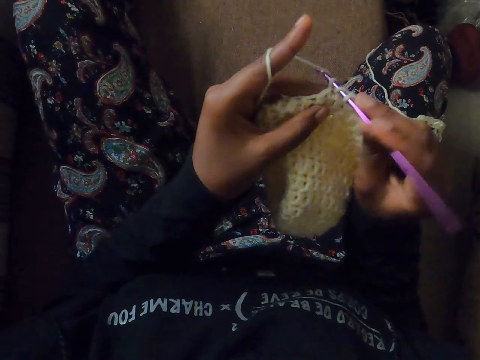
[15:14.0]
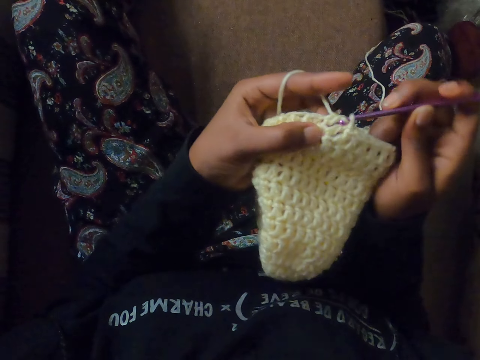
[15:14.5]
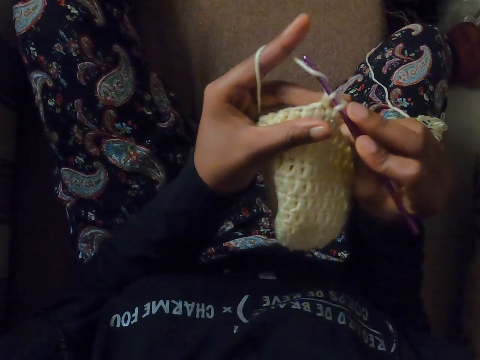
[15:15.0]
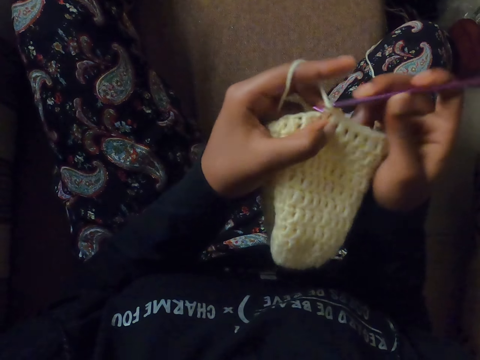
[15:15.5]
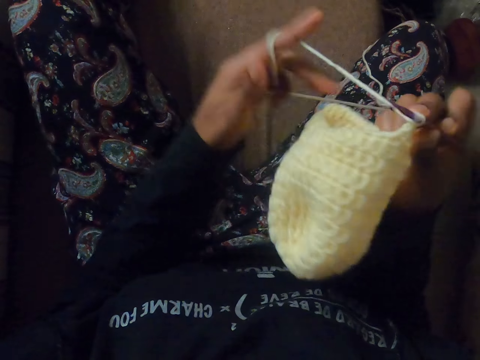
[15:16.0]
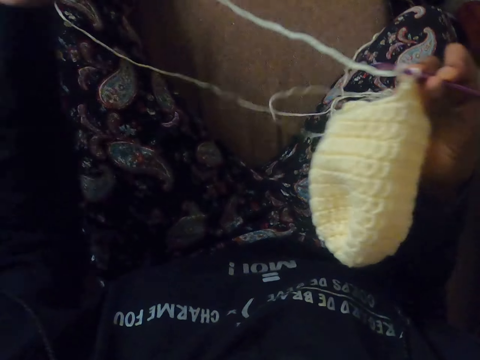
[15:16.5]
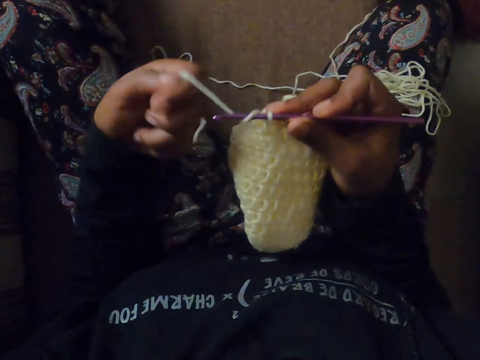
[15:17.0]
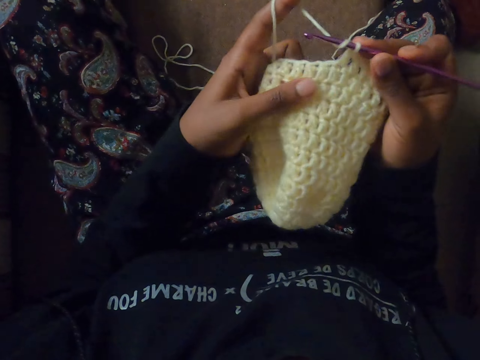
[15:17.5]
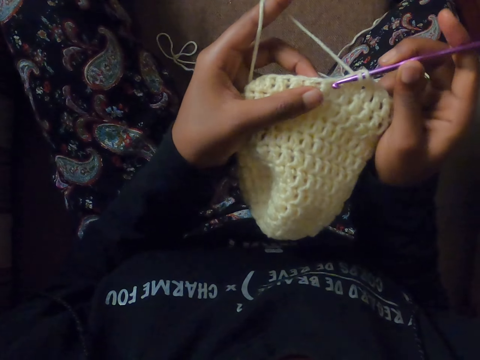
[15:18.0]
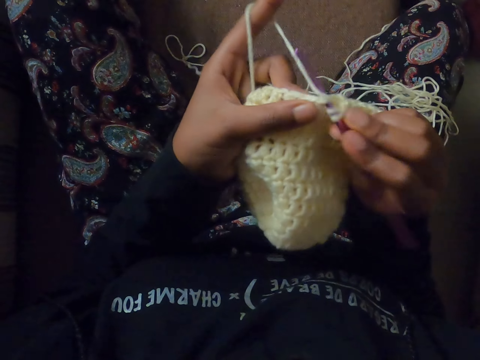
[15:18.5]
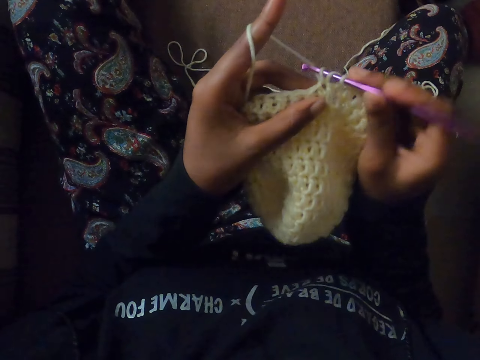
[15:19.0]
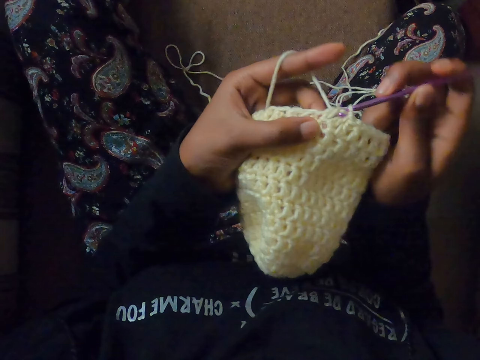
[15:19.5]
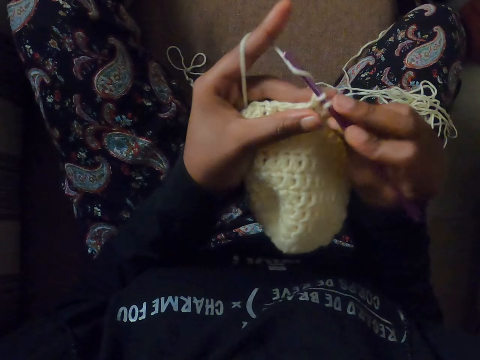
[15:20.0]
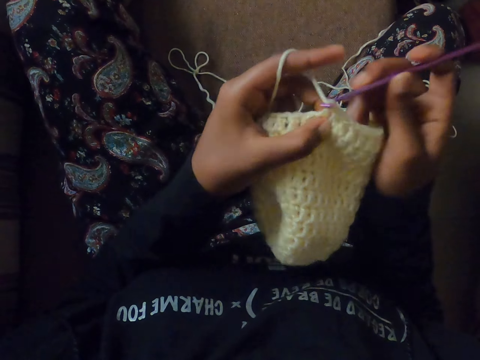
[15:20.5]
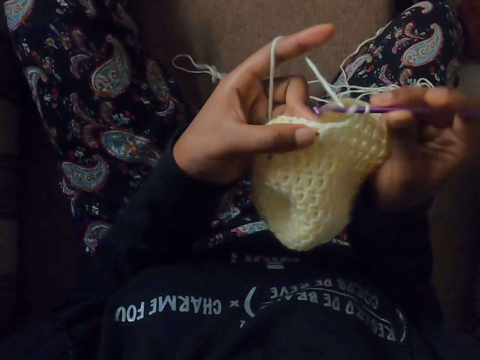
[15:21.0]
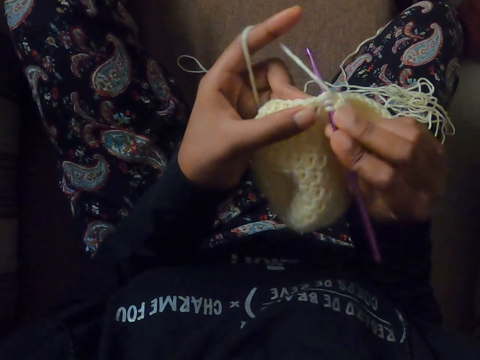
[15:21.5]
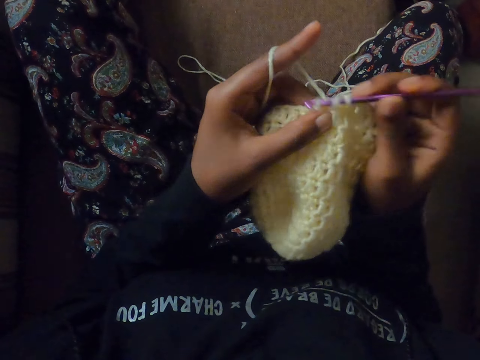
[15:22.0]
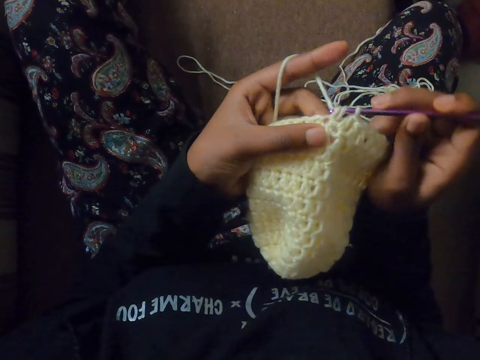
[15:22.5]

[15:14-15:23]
The camera wearer pulls the thread of the yarn with her left hand. She holds the thread of the yarn with her left hand. She holds the crocheted yarn with her left hand. She crochets the yarn with the crochet hook in her right hand.

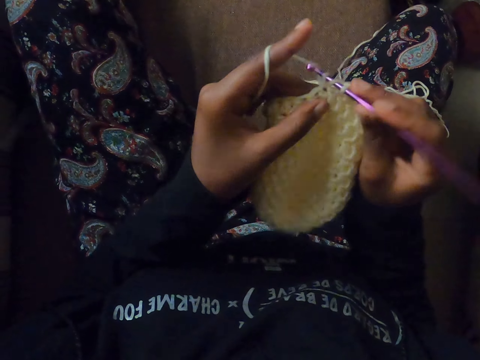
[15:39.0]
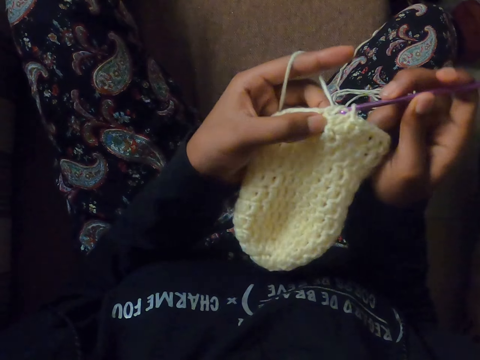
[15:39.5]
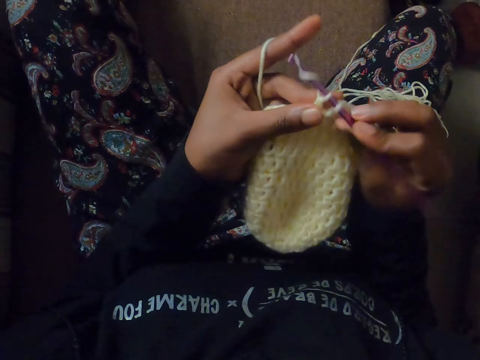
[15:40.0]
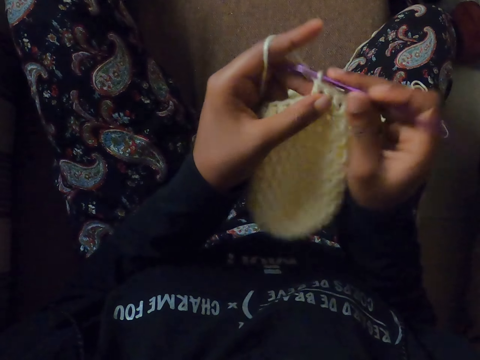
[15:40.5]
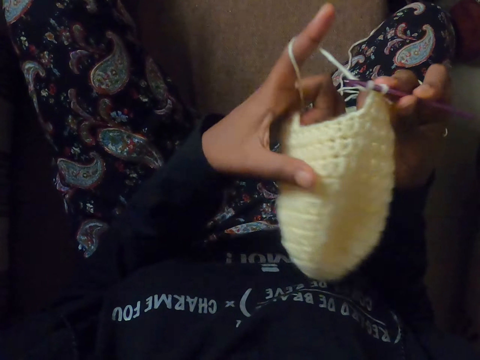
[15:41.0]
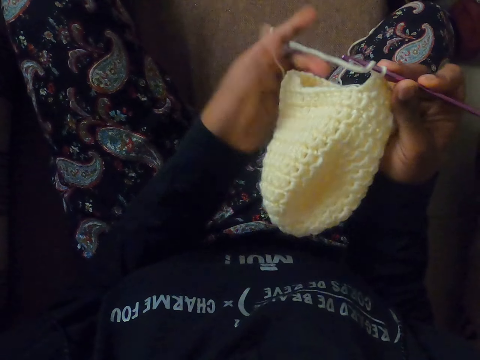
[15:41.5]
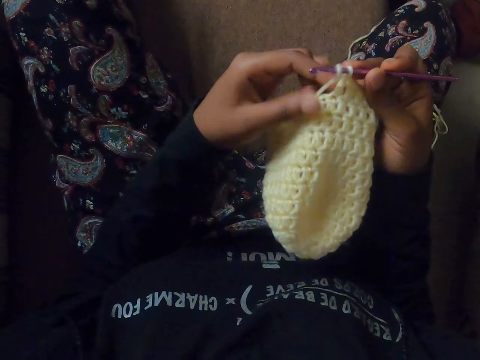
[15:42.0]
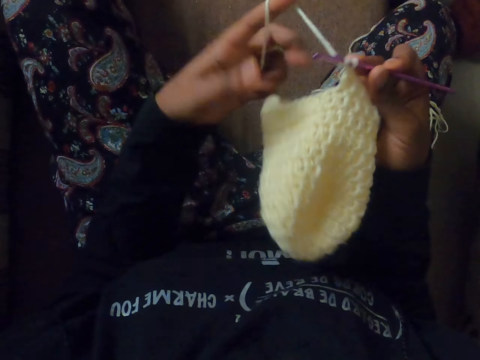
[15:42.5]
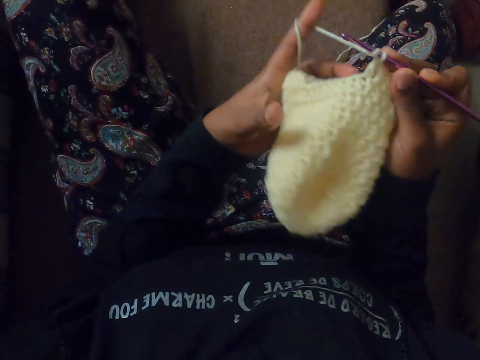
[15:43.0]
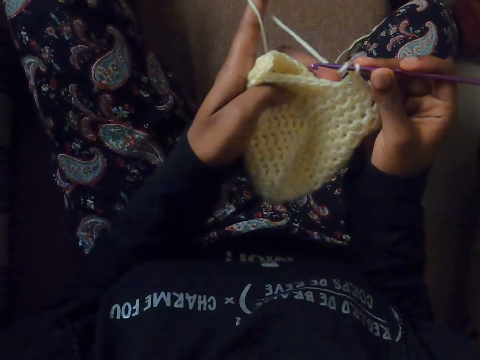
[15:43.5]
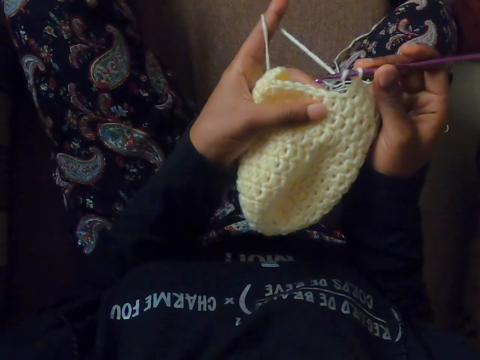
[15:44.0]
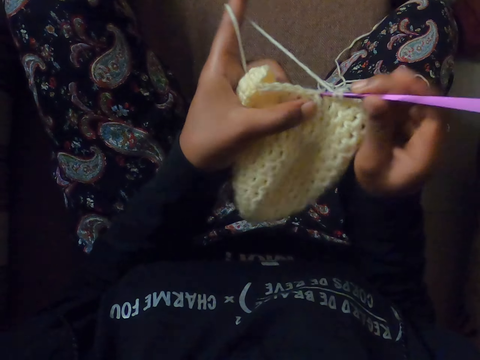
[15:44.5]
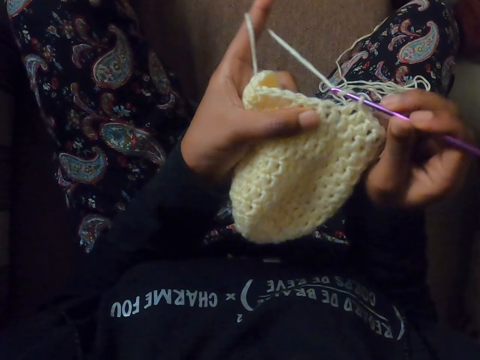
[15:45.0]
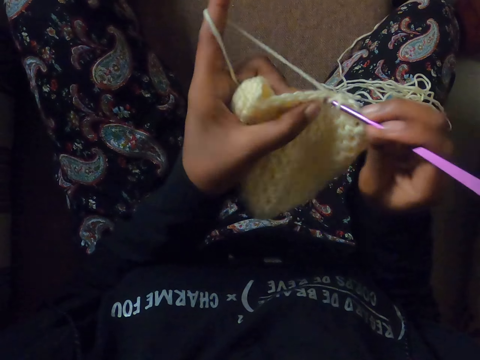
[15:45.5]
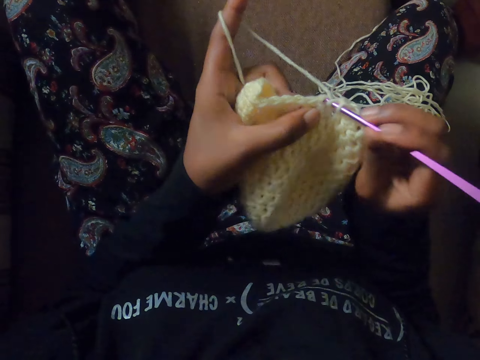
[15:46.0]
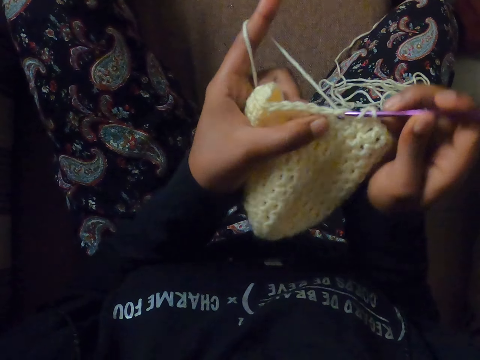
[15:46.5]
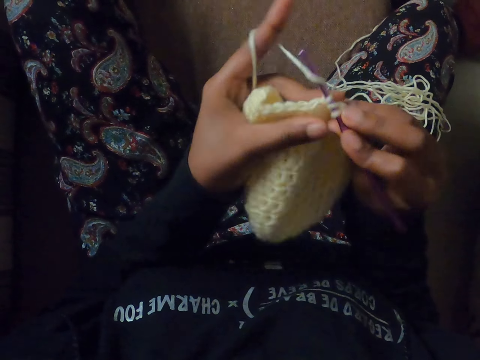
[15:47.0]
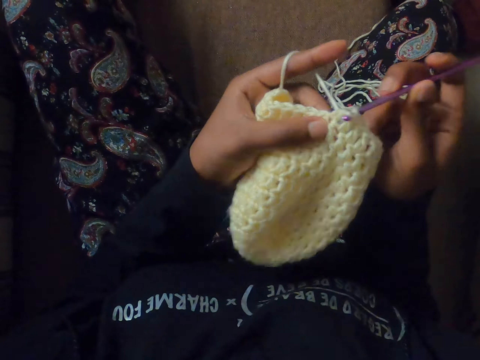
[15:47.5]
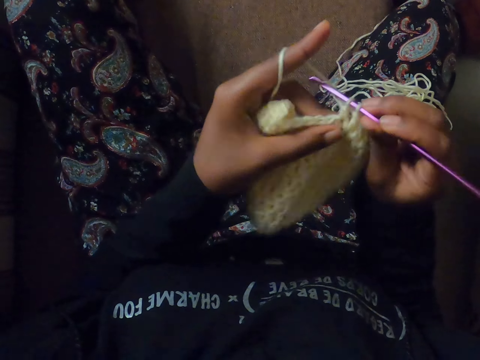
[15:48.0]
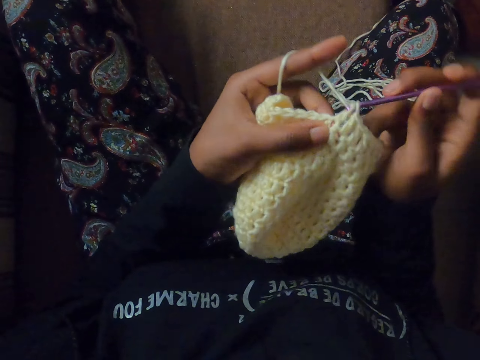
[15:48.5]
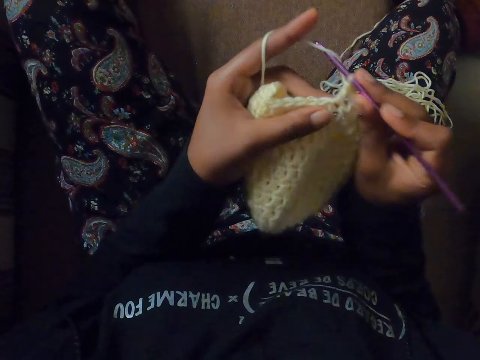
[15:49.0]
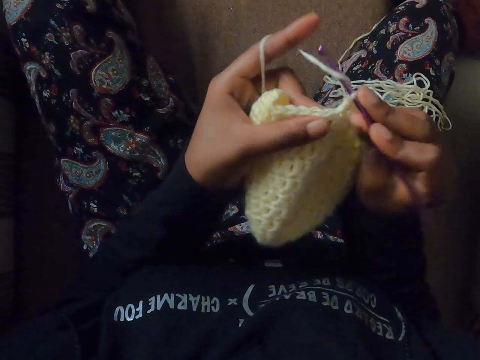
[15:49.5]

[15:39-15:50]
The camera wearer drops the thread of yarn in her left hand. She holds the thread of the yarn with her left hand. She holds the crocheted yarn with her left hand. She crochets the yarn with the crochet hook in her right hand.

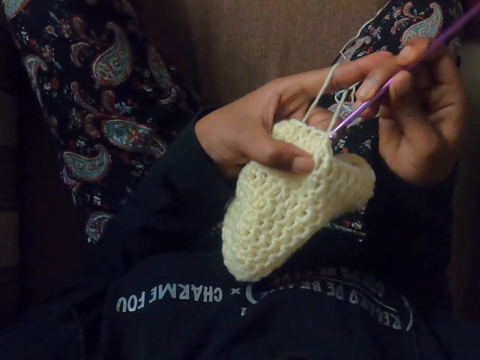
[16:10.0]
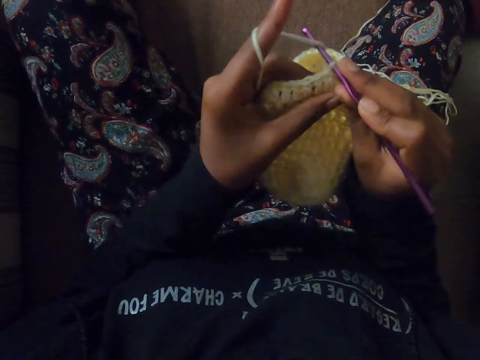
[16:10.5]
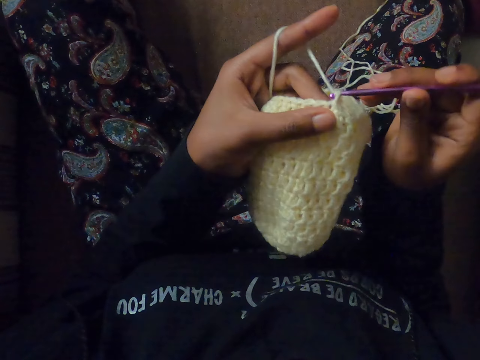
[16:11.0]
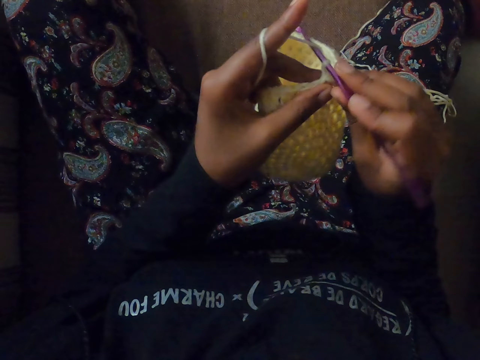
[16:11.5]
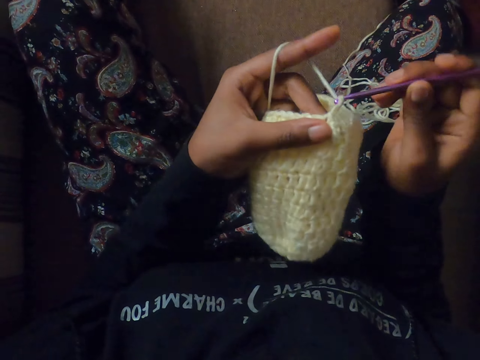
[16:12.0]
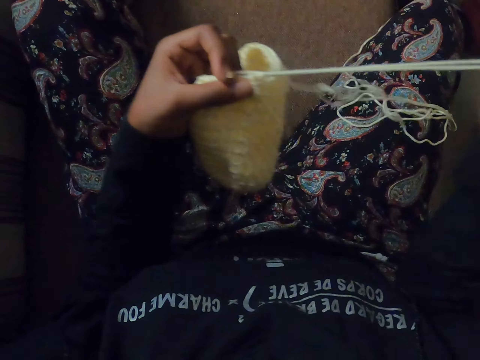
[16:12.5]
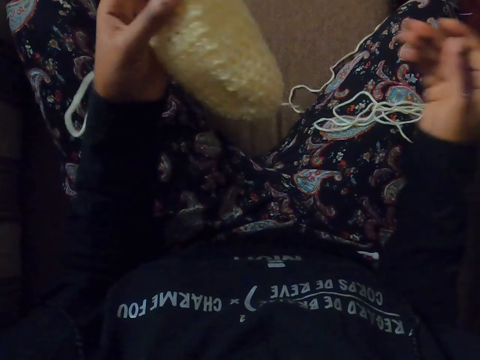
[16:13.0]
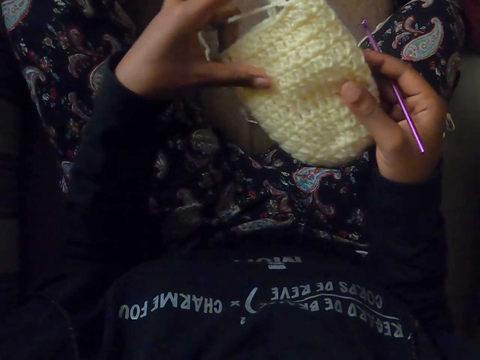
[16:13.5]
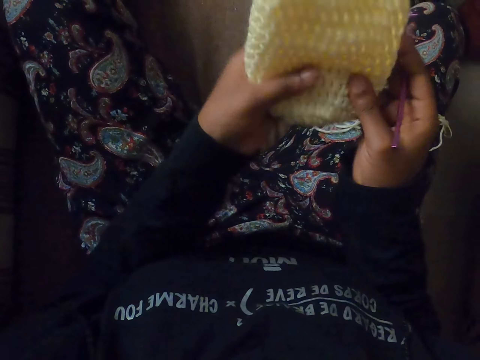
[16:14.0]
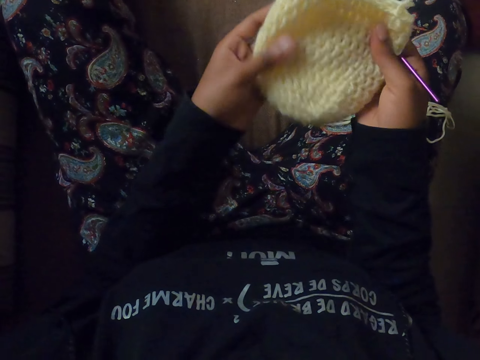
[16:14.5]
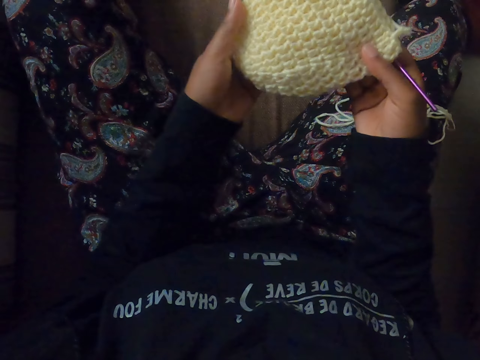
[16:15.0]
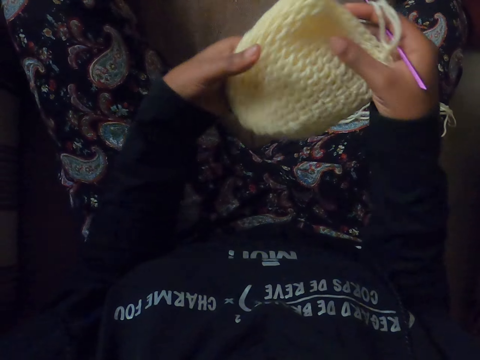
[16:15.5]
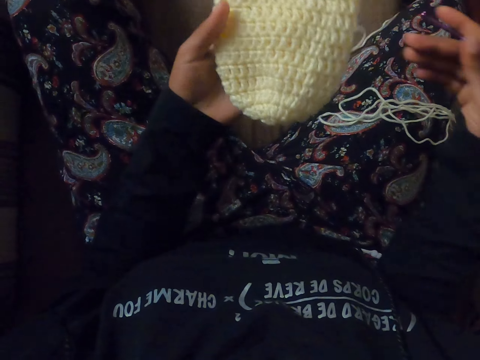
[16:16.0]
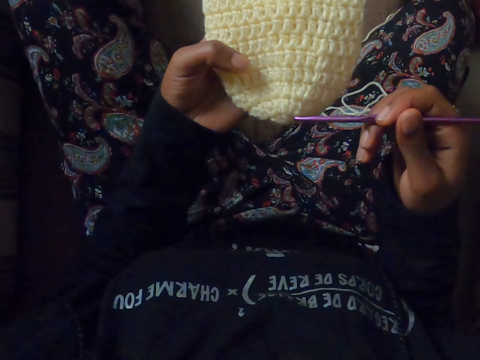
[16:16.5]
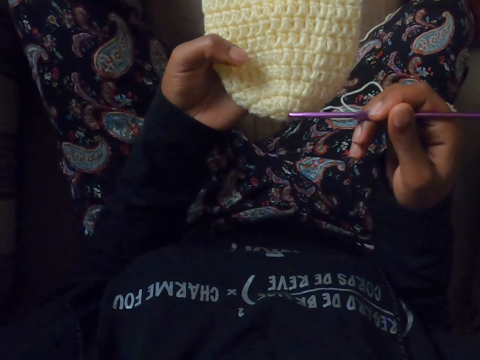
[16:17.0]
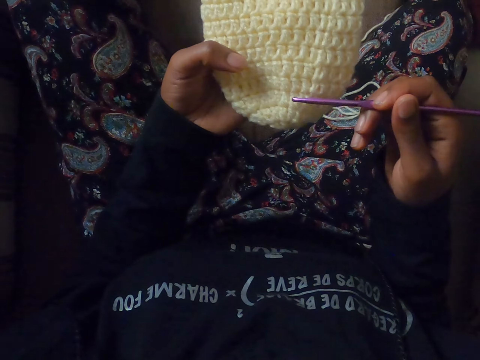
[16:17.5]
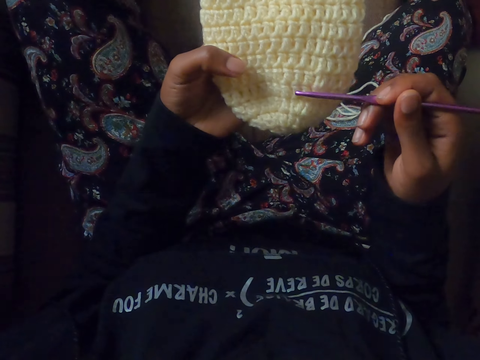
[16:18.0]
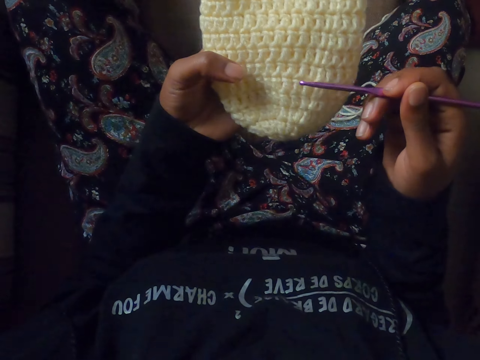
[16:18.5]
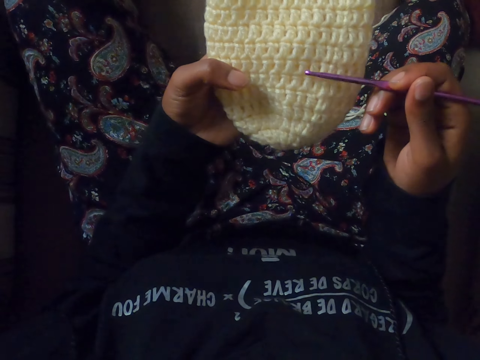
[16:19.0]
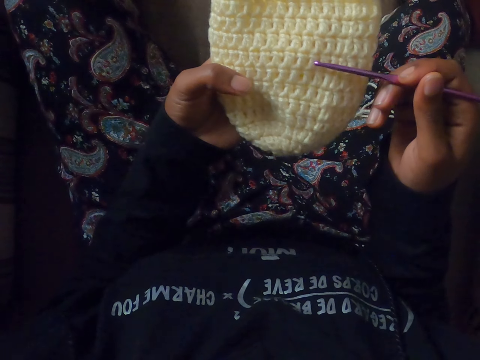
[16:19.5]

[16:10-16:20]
The camera wearer pulls the thread of the yarn with the crochet hook in her right hand. She holds the crocheted yarn with her right hand. She counts the rows of the crocheted yarn with the crochet hook in her right hand.
